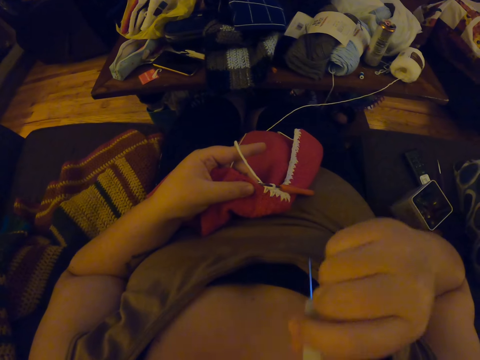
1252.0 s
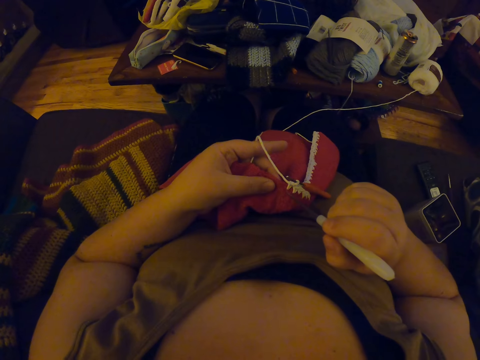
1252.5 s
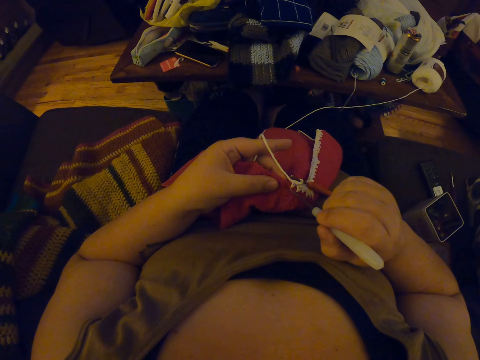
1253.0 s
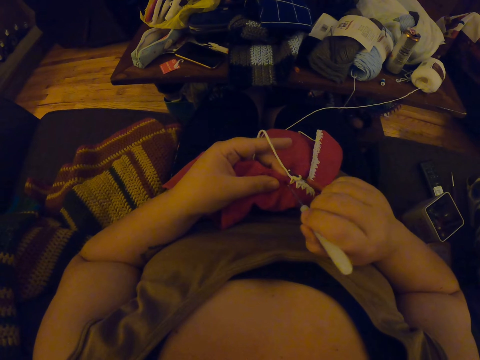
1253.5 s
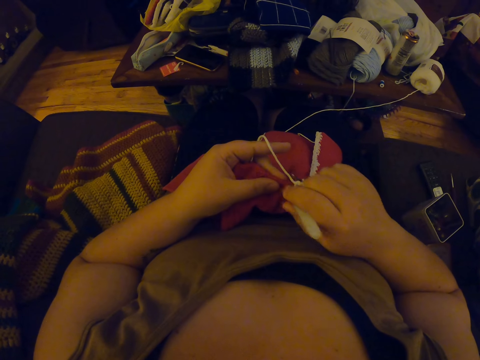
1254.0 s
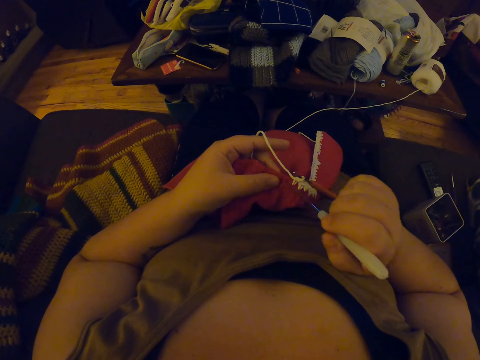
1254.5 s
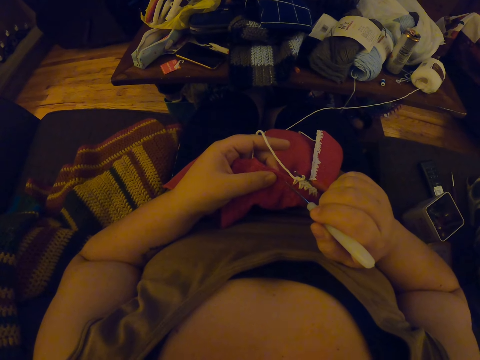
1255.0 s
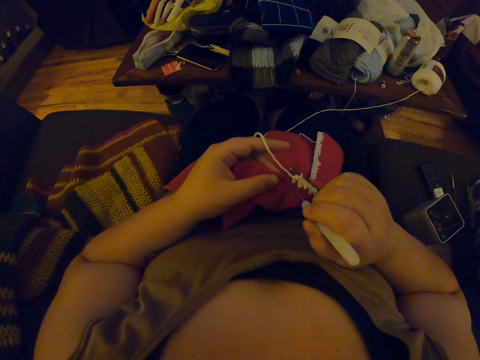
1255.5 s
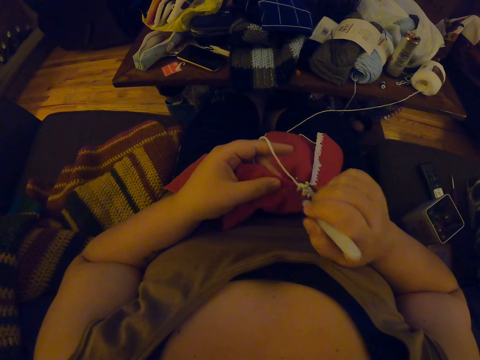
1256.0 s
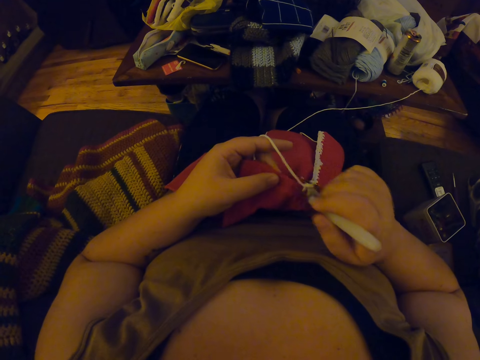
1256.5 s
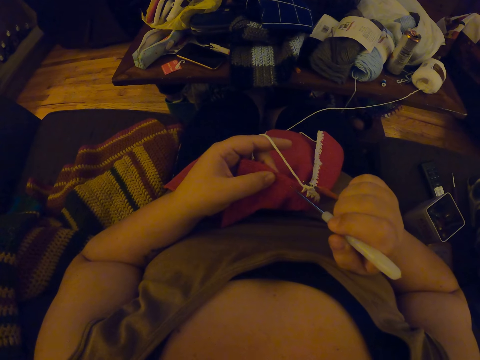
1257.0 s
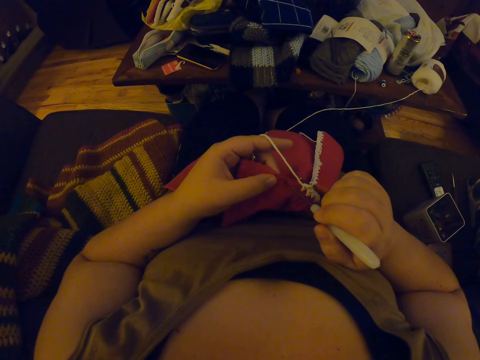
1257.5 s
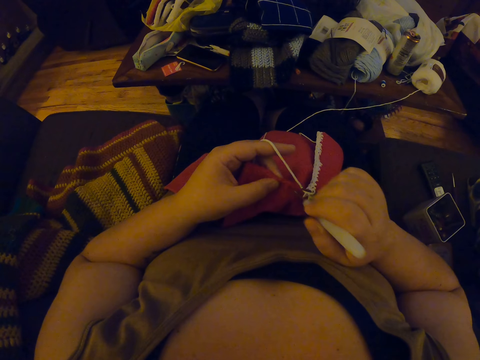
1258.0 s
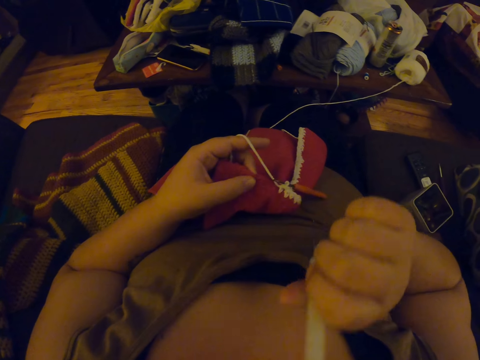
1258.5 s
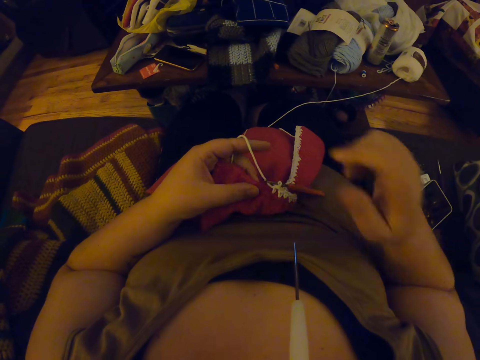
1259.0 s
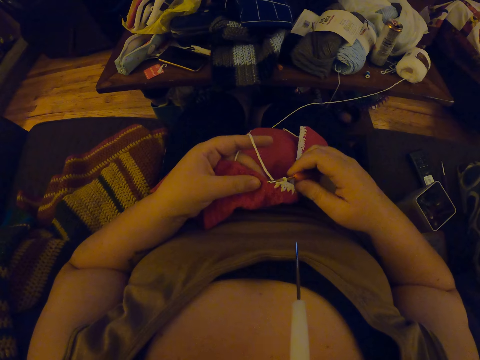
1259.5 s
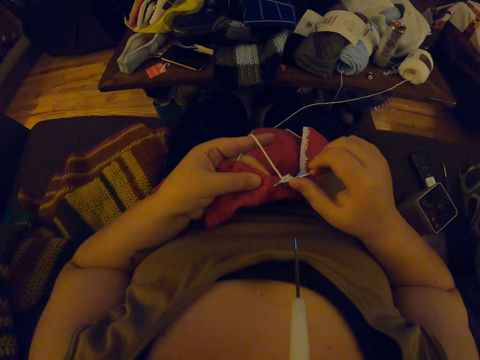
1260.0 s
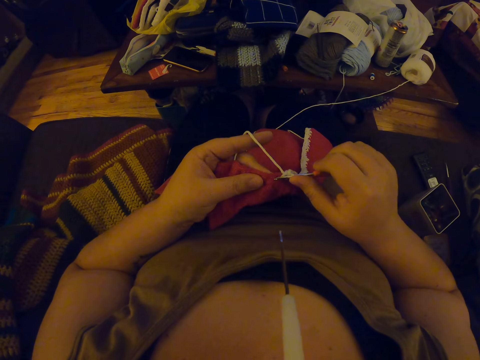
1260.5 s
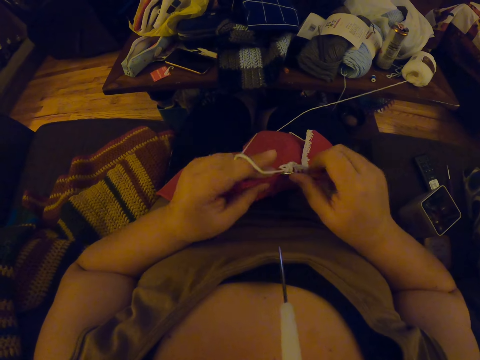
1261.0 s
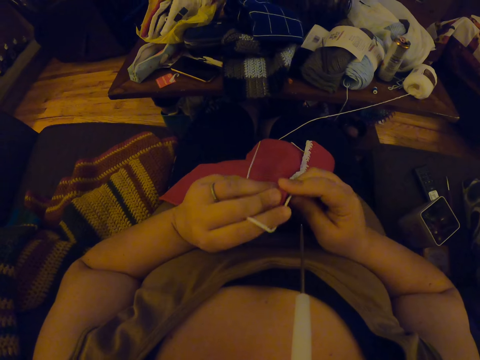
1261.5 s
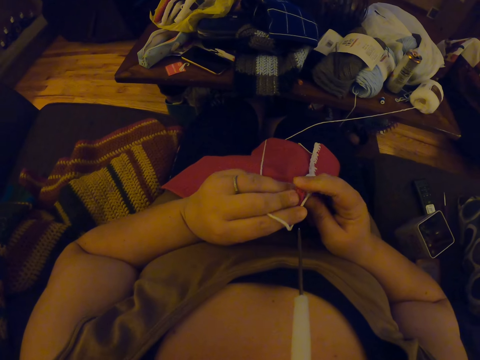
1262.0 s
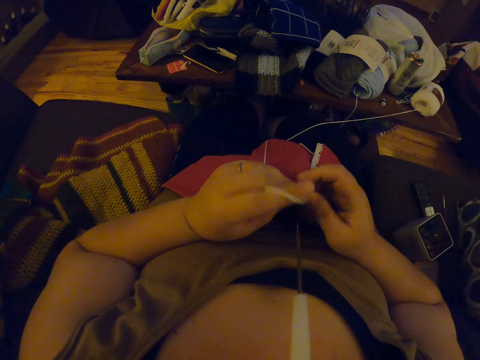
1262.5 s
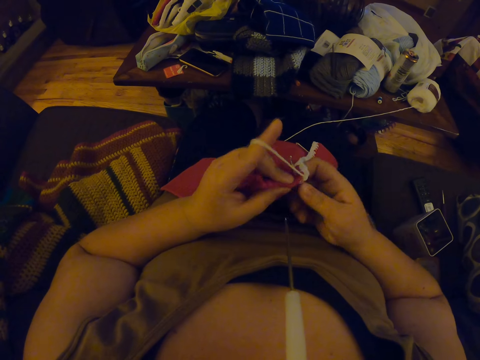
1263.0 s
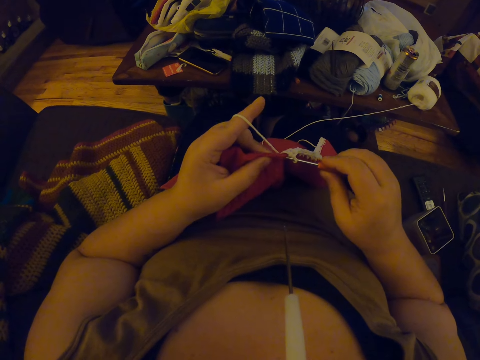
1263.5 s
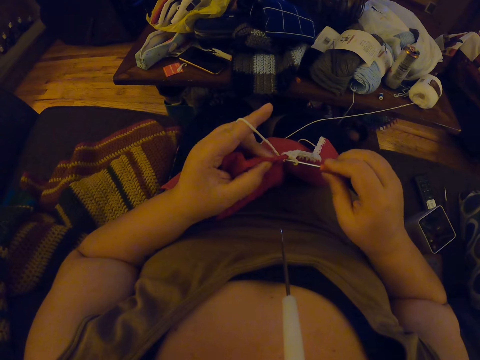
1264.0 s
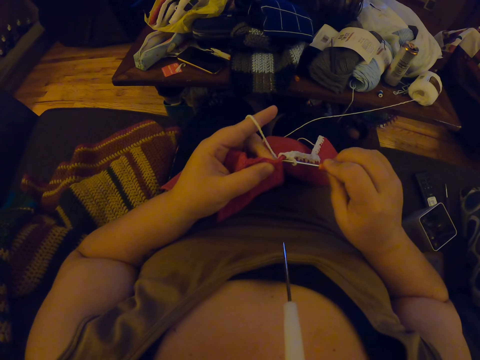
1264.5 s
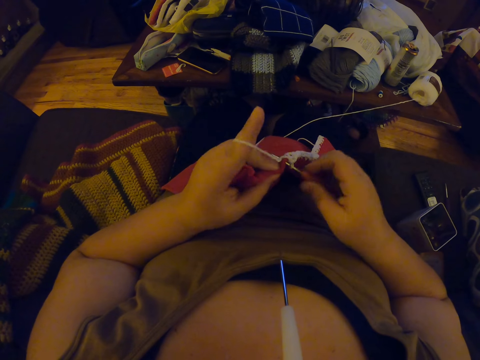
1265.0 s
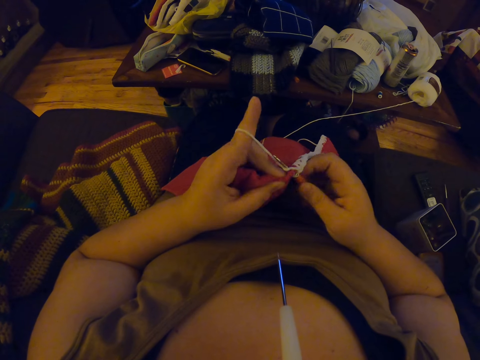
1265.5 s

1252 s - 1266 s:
The camera wearer removes the crochet hook or knitting needle from her mouth with her right hand. She makes holes on the crochet with the crochet hook. She inserts the knitting needle in the fabric holes. She puts the crochet hook back into her mouth. She picks the crochet hook from her lap with her right hand. She continues crocheting with the yarn.

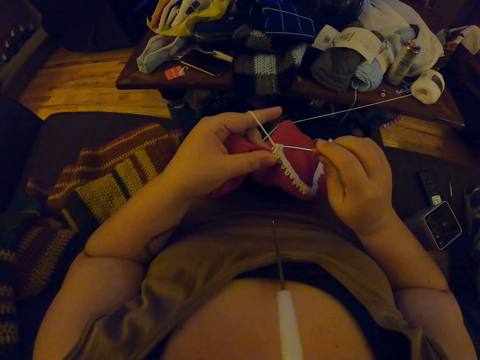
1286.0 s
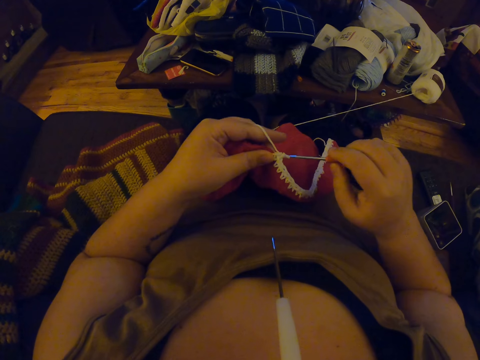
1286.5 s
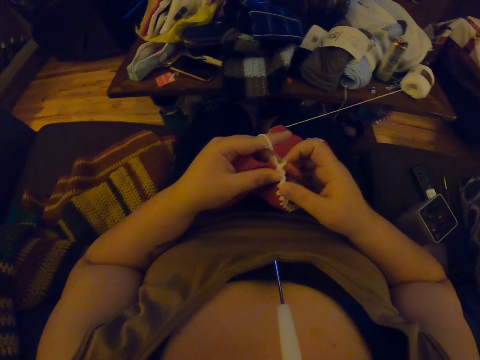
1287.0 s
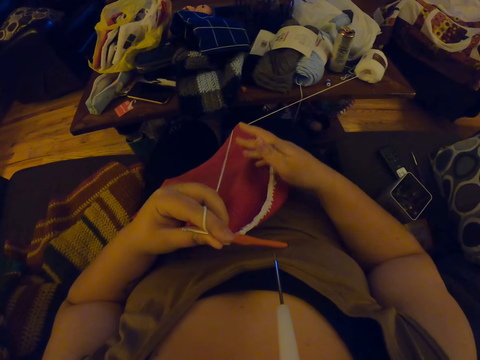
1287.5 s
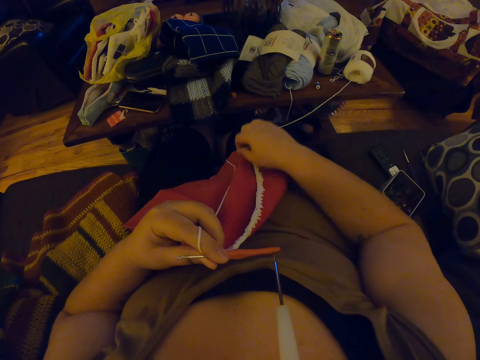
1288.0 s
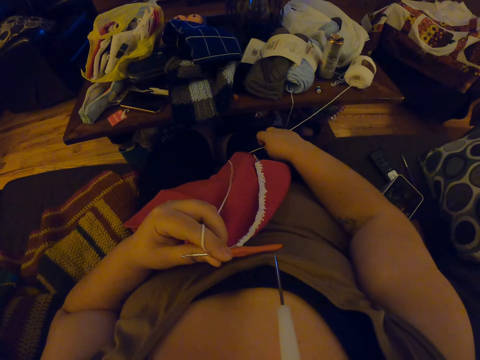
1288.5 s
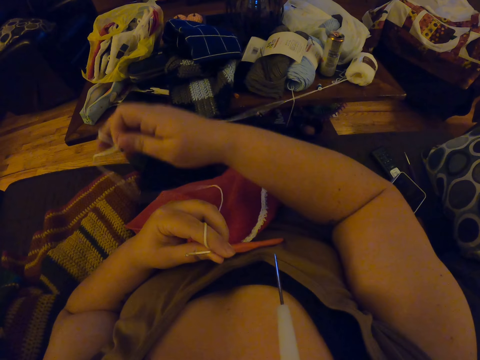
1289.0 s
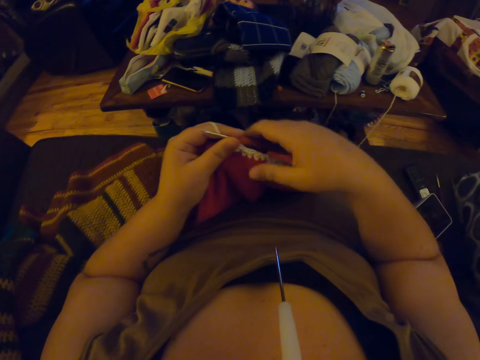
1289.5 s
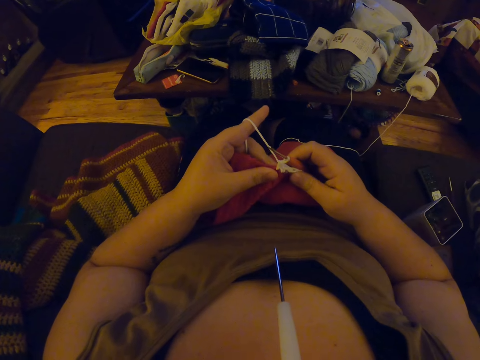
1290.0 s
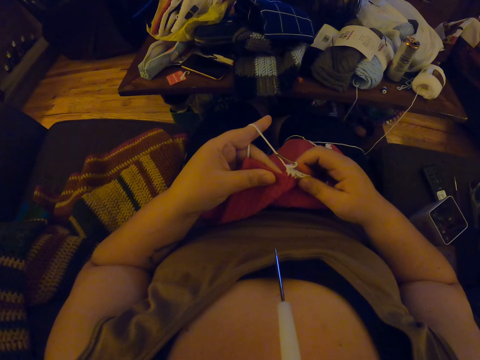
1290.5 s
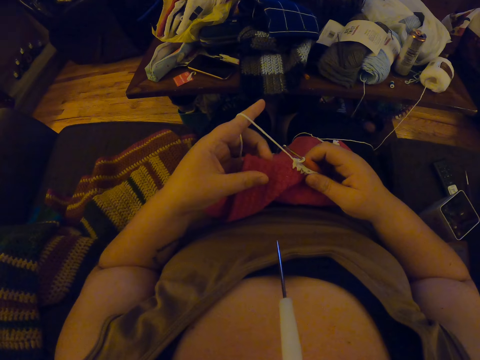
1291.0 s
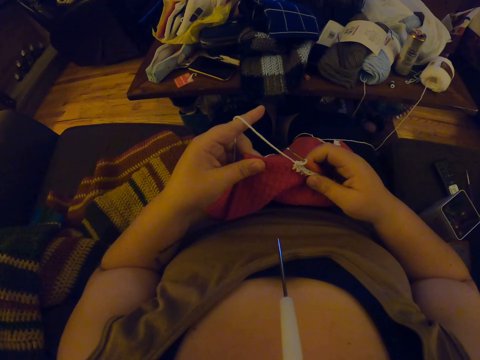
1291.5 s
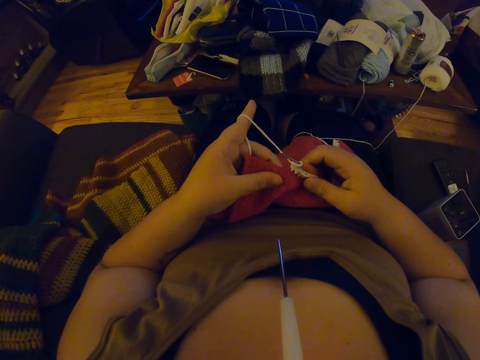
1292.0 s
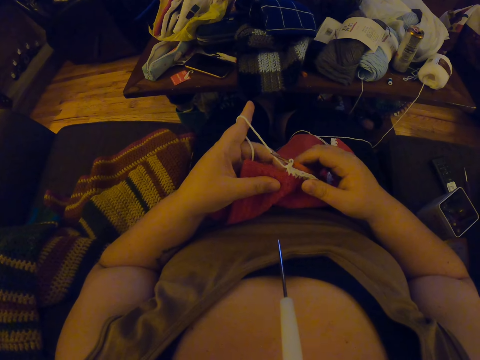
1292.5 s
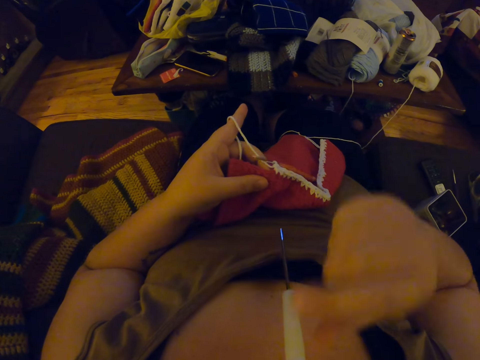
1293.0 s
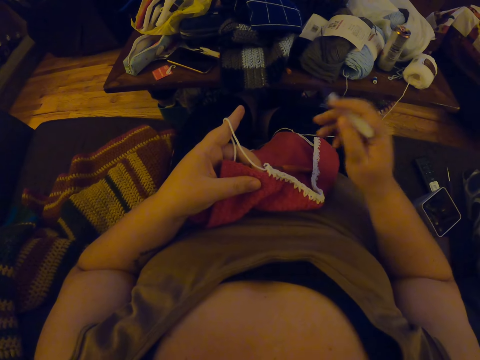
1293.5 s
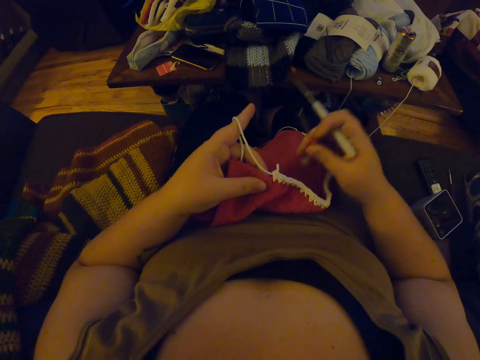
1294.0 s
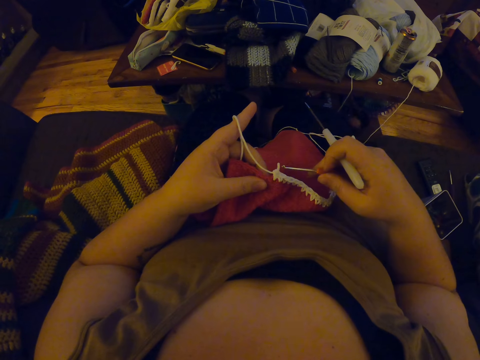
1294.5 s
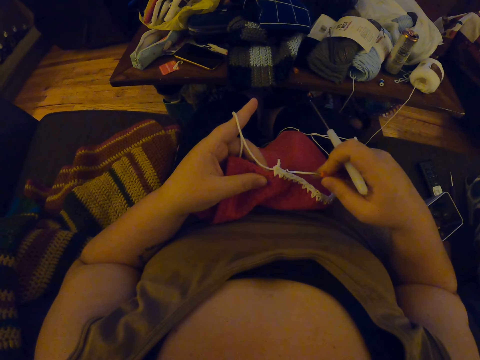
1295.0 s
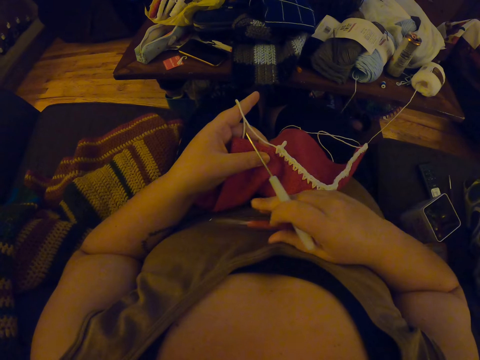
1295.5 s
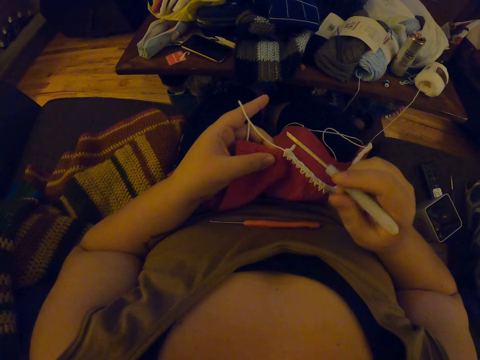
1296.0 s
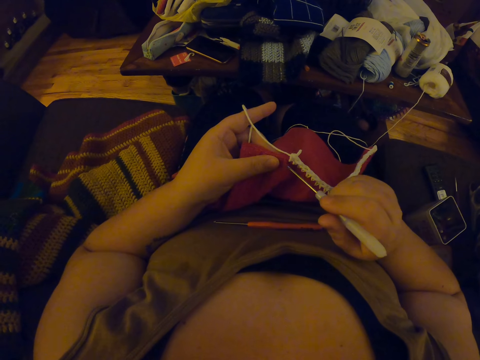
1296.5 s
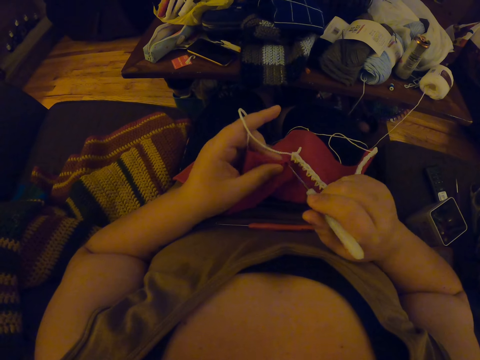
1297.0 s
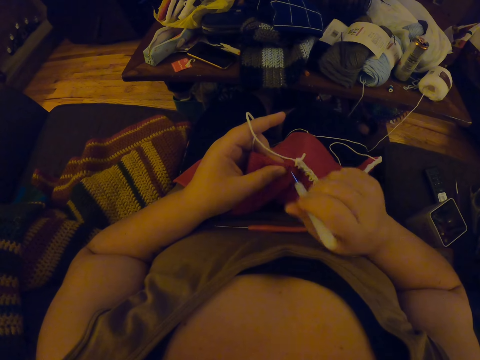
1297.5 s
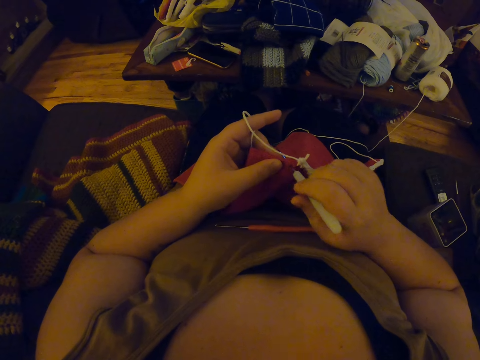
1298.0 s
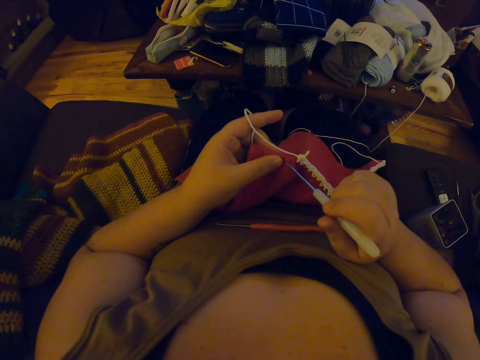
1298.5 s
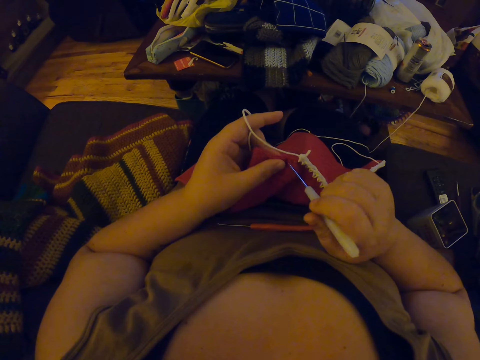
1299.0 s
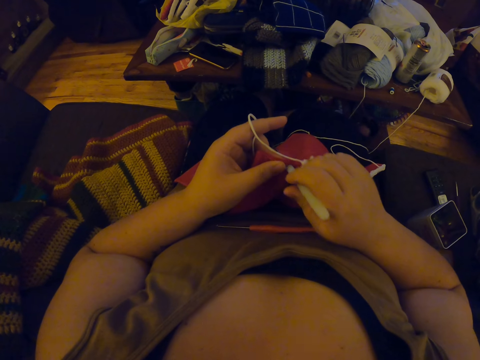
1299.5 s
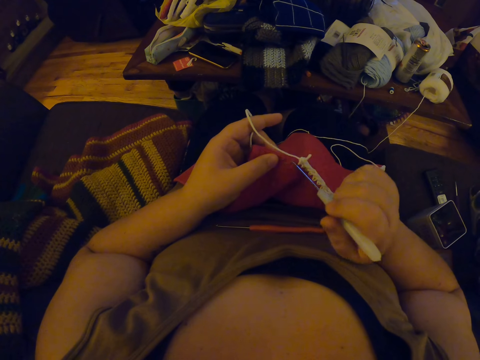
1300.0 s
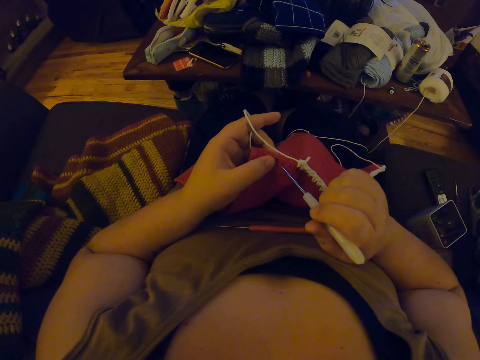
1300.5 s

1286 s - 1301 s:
The camera wearer passes the crochet hook from her right hand to her left hand. She picks the yarn. She adjusts the yarn with her right hand. She drops the yarn. She passes the crochet hook from her left hand to her right hand. She adjusts her left hand on the edge of the crochet. She counts the fabric holes. She drops the crochet hook on her lap. She removes the crochet hook or knitting needle from her mouth with her right hand. She picks the crochet hook from her lap. She hooks a yarn. She drops the crochet hook on her chest. She makes holes on the crochet with the crochet hook. She inserts the knitting needle in the fabric holes.
